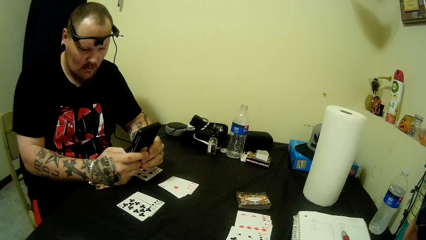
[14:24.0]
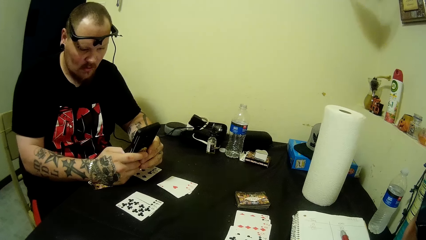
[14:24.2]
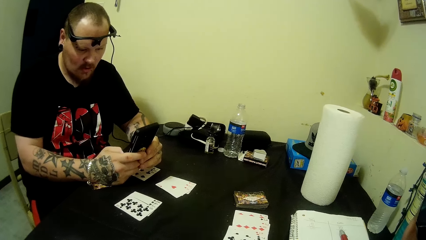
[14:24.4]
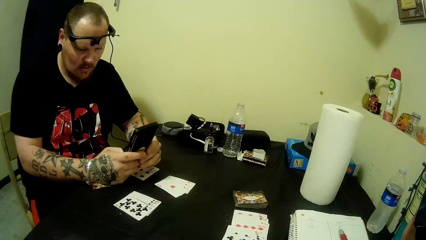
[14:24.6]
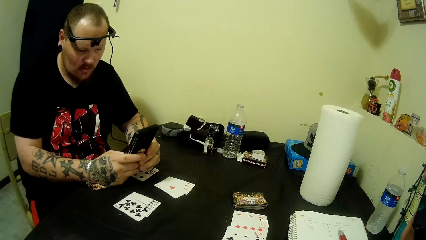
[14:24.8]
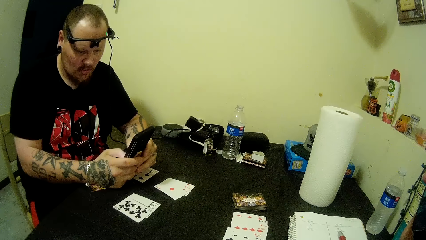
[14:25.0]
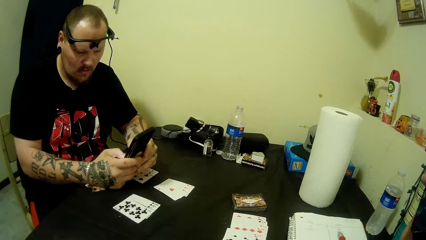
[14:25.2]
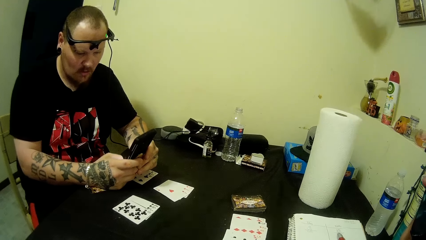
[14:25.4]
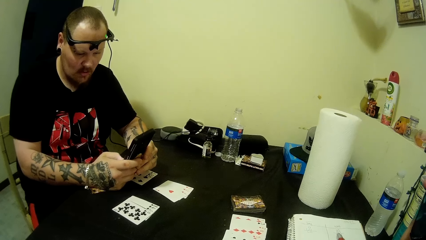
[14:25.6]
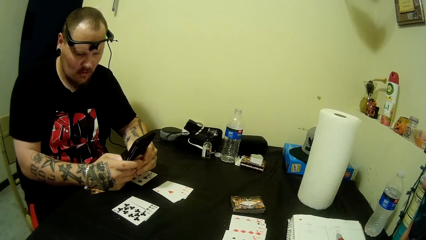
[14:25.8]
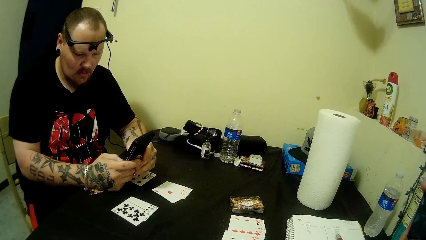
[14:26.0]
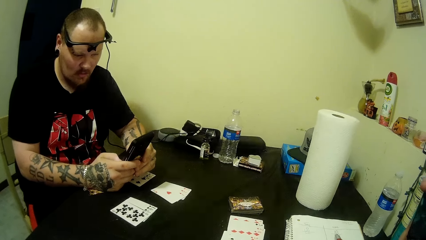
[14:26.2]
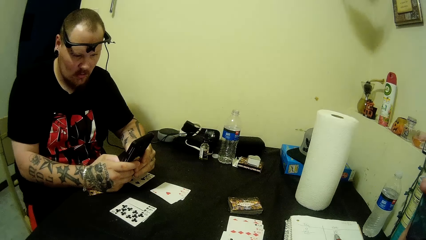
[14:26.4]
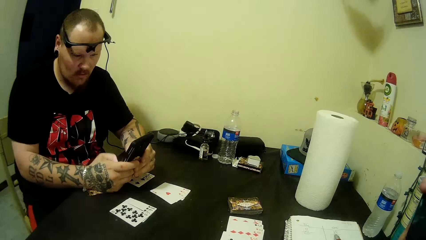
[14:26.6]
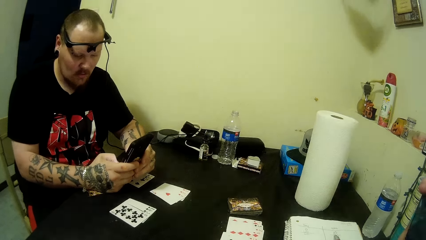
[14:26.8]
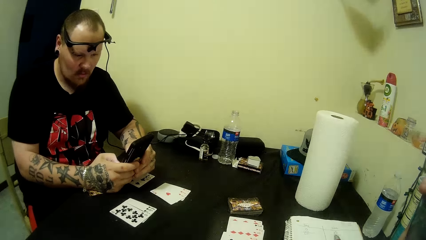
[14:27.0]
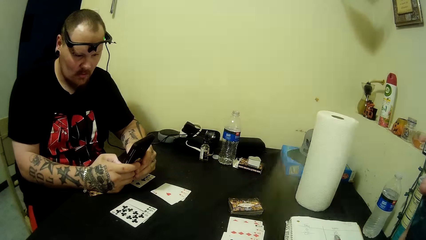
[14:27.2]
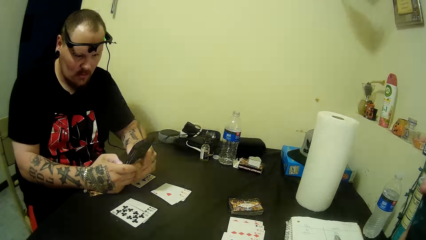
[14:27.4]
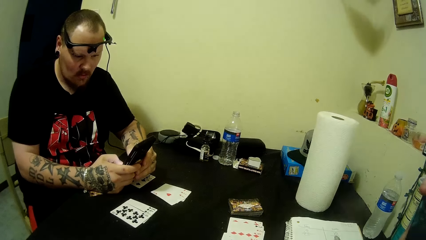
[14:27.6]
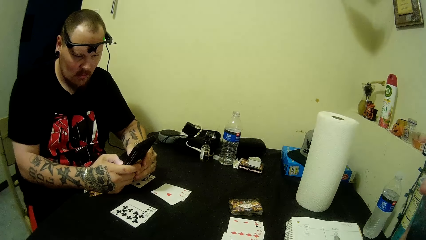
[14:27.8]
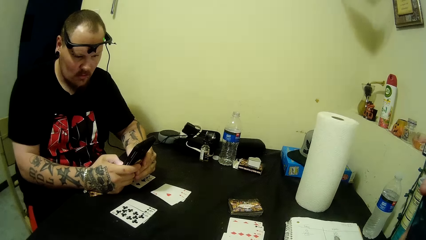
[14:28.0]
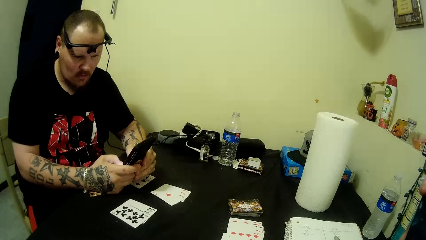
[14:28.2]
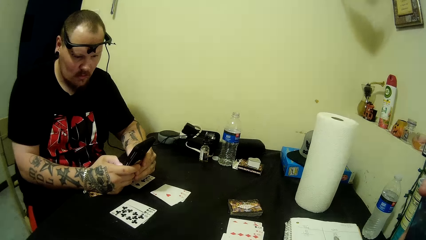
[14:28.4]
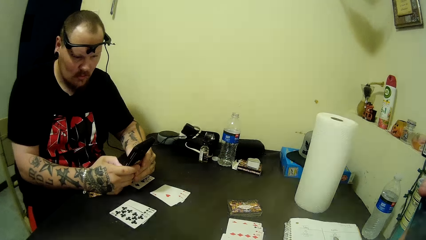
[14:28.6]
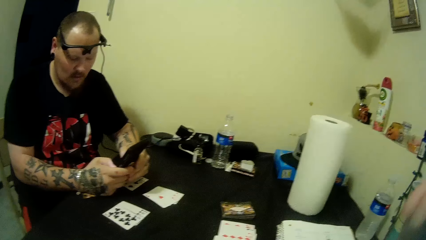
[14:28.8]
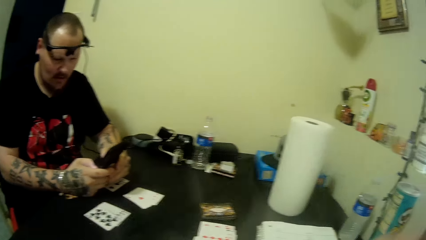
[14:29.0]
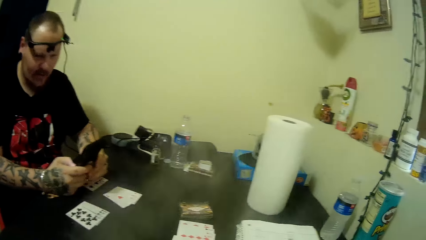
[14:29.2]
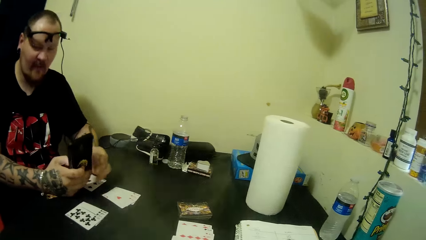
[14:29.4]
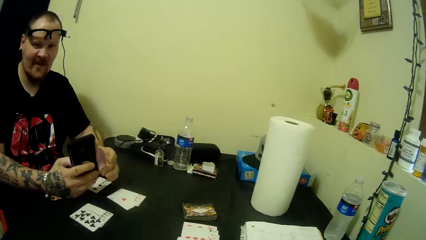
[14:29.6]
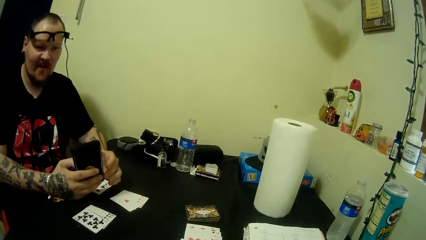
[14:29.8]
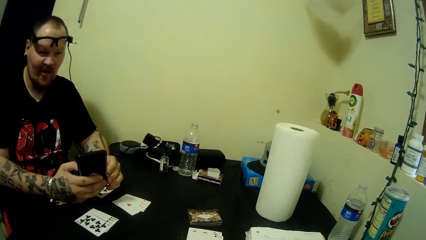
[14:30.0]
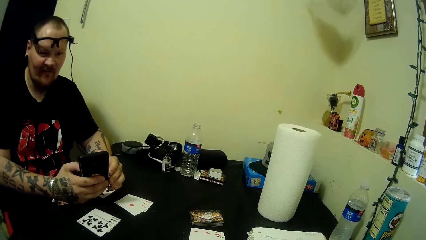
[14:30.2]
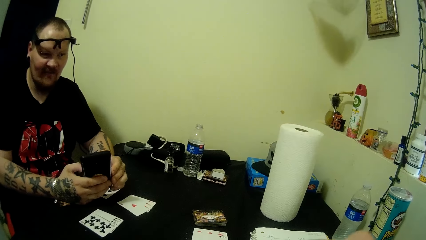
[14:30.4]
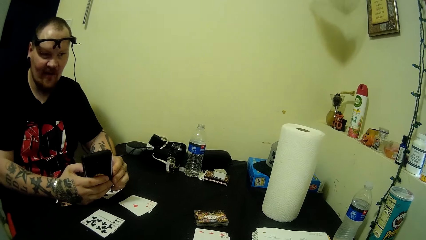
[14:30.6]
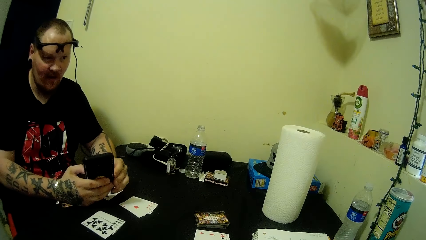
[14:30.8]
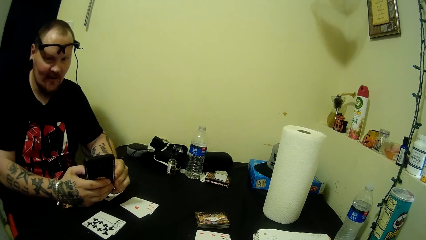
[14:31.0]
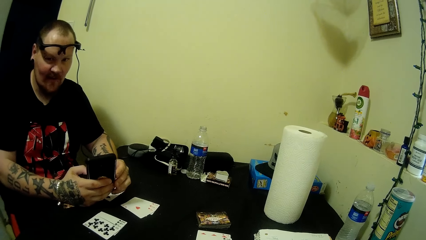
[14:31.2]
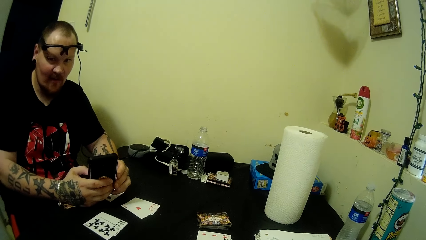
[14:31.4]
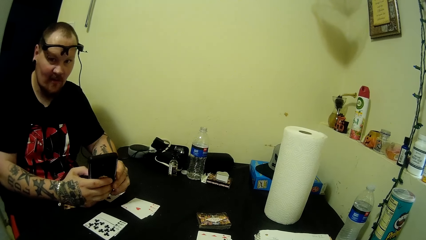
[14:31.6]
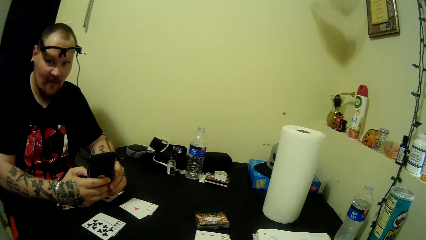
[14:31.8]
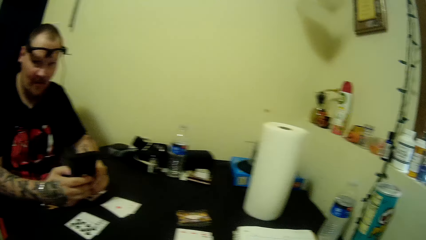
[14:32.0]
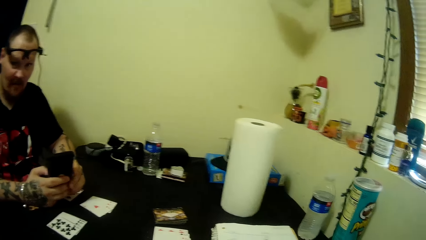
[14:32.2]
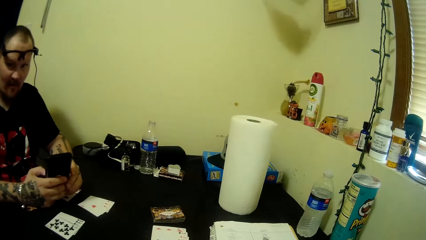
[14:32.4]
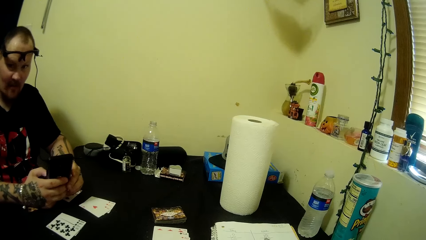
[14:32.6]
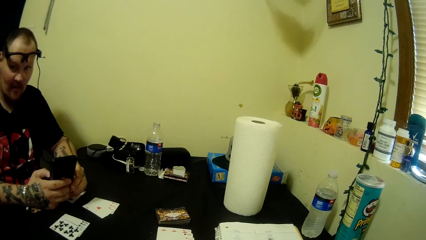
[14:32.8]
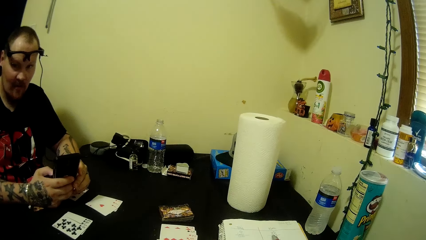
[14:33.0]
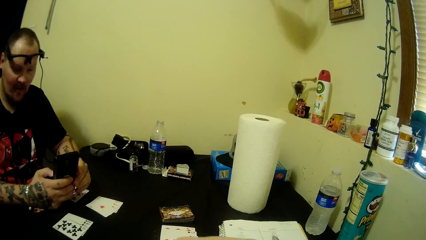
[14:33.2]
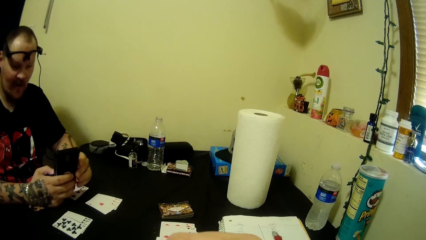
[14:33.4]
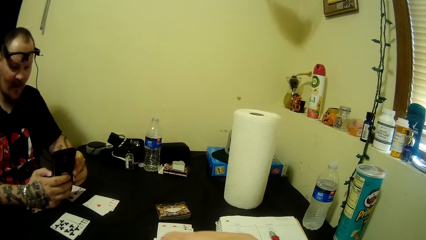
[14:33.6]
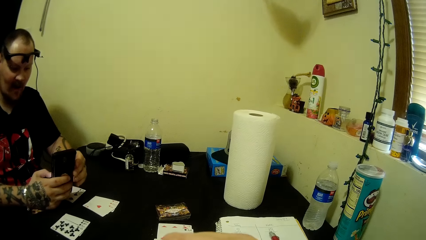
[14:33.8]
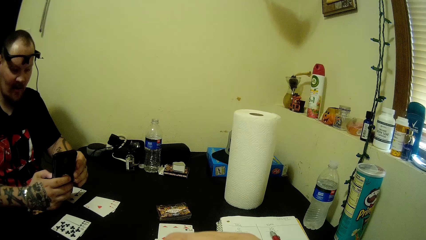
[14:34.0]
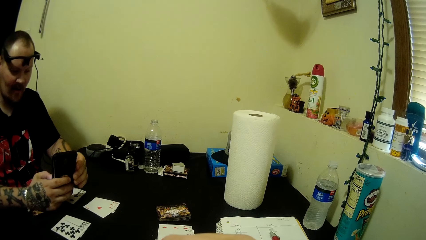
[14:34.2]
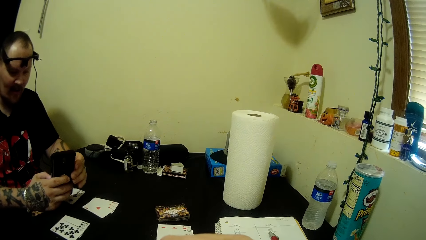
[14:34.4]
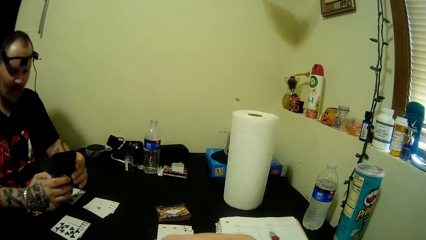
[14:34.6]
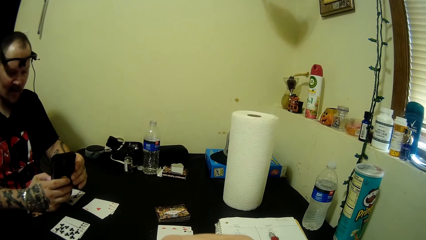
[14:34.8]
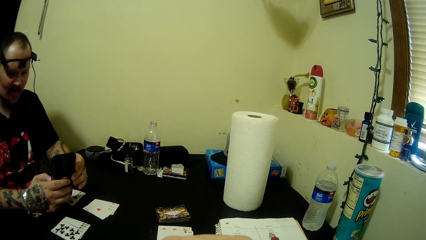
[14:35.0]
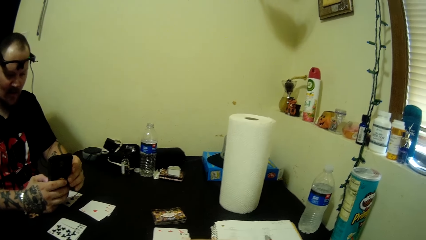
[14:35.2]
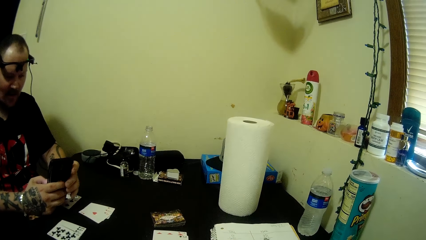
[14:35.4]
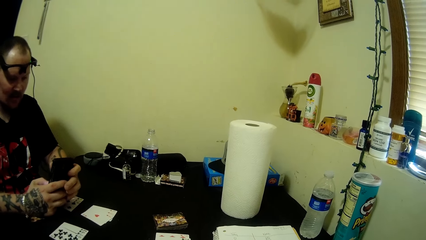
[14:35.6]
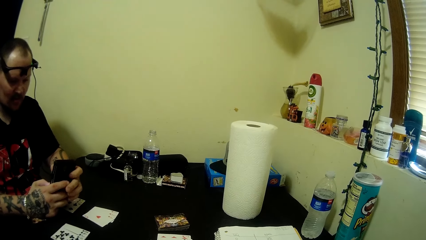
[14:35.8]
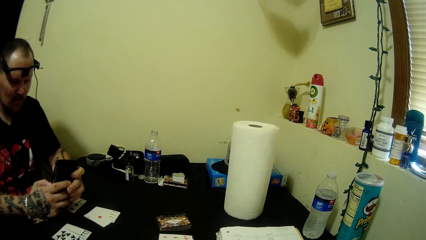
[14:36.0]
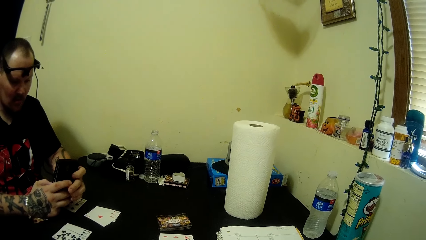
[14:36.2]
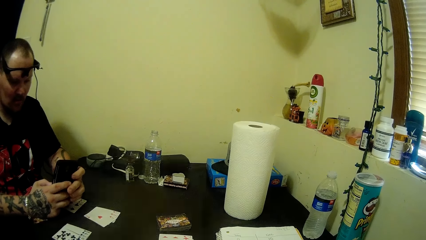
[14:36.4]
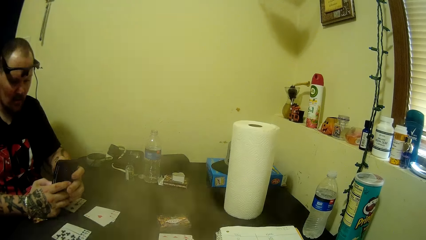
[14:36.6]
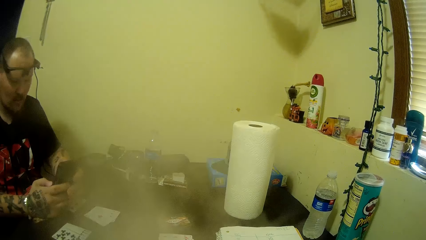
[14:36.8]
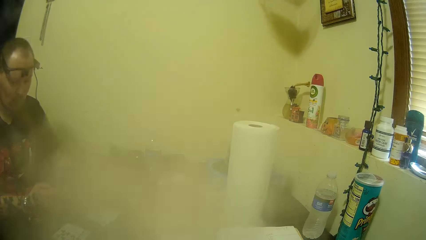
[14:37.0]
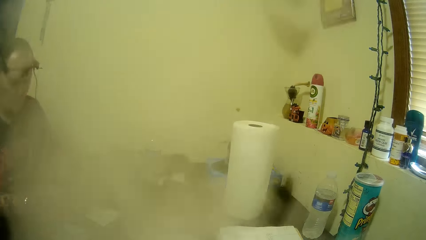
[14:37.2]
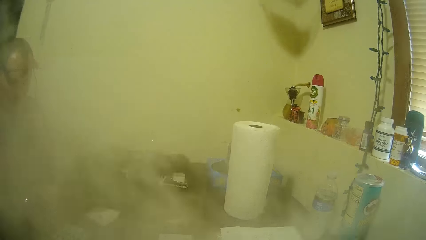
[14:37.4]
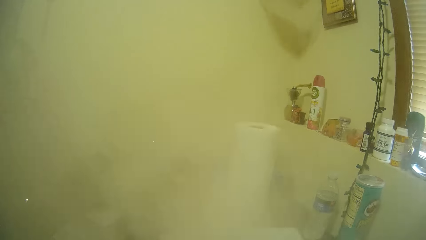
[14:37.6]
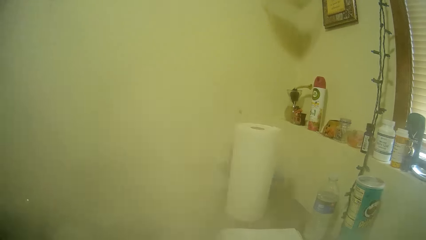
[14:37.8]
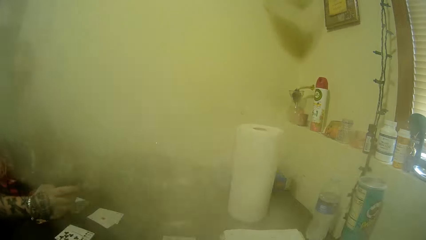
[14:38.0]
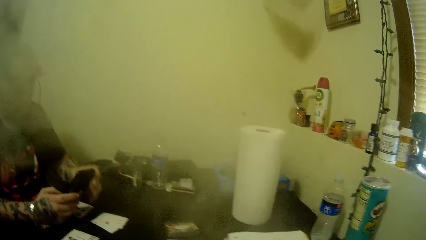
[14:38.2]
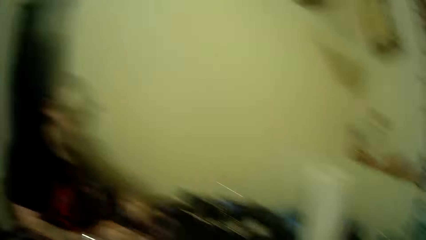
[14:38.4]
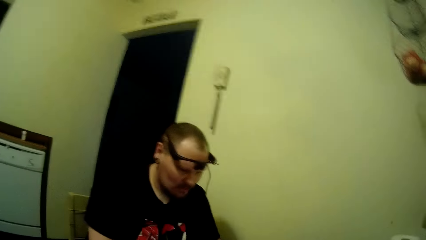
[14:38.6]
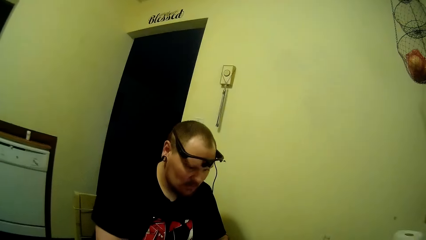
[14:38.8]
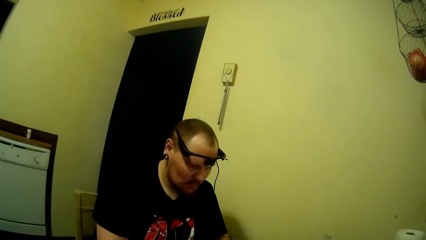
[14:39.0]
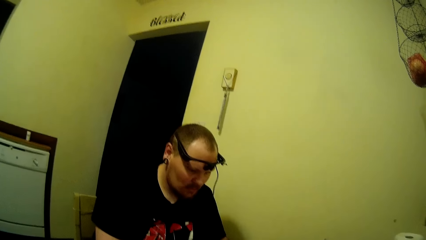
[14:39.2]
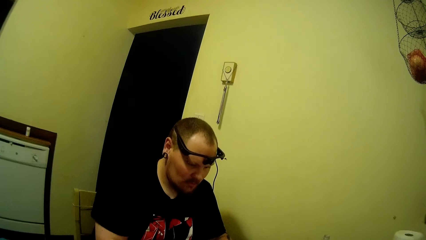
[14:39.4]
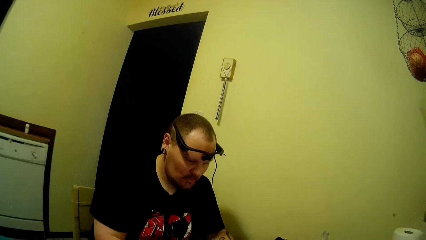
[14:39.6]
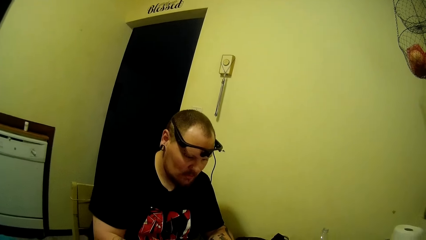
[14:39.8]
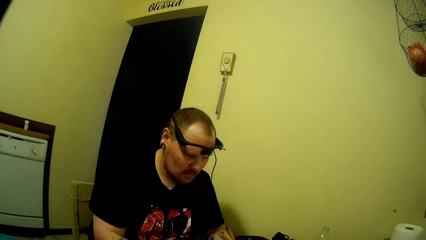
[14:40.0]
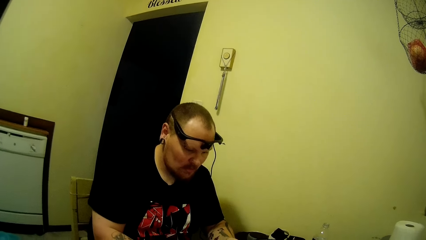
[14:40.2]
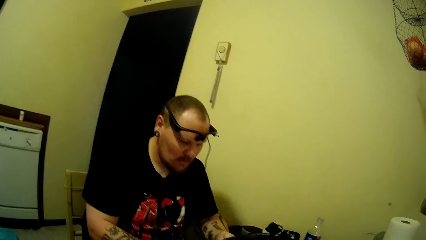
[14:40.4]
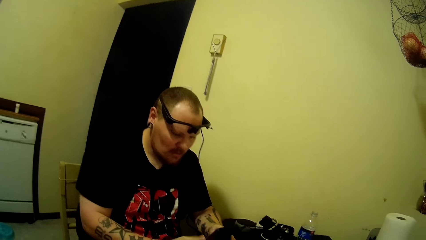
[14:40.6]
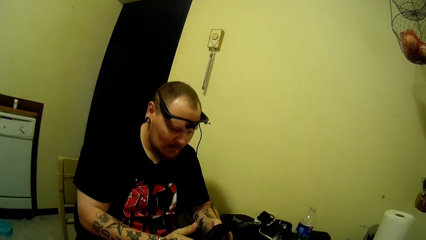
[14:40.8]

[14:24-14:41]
The camera wearer looks around the area.
